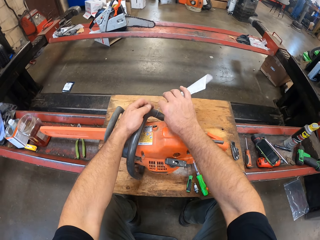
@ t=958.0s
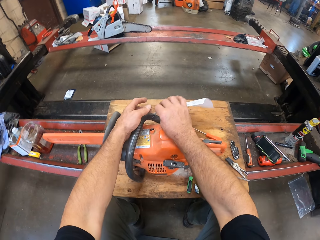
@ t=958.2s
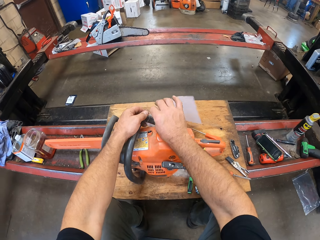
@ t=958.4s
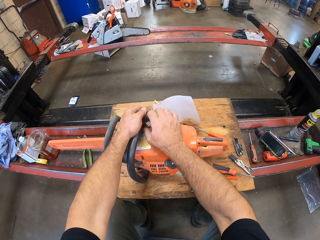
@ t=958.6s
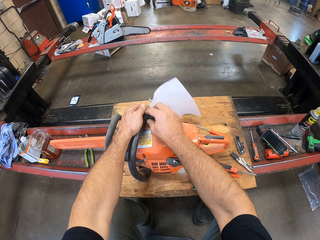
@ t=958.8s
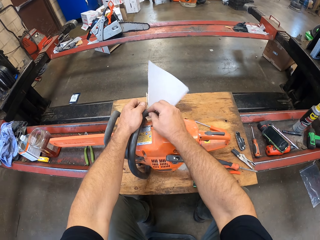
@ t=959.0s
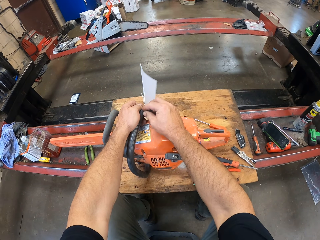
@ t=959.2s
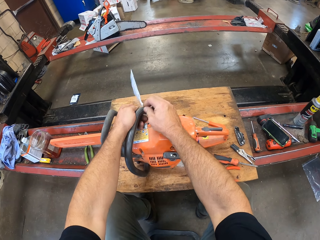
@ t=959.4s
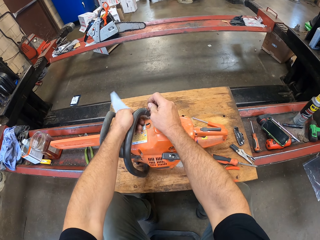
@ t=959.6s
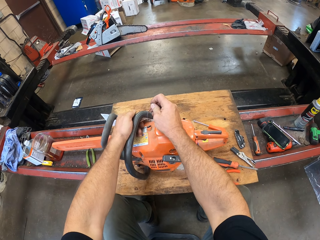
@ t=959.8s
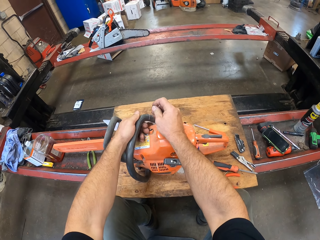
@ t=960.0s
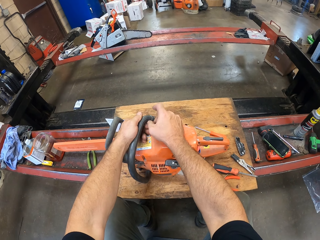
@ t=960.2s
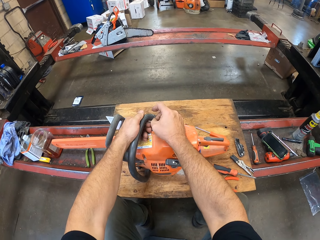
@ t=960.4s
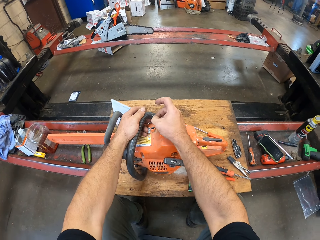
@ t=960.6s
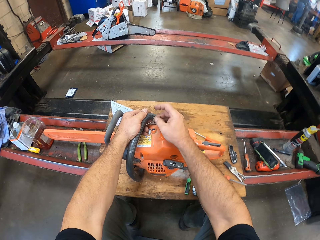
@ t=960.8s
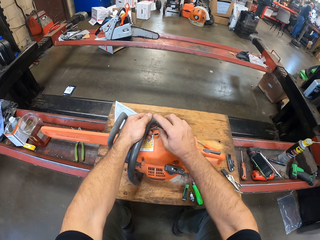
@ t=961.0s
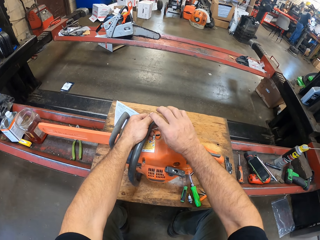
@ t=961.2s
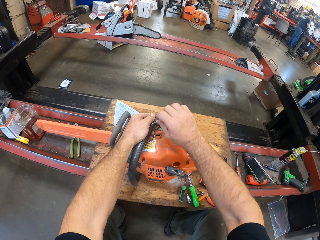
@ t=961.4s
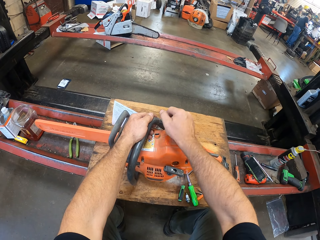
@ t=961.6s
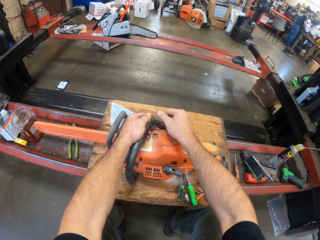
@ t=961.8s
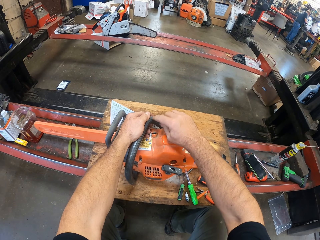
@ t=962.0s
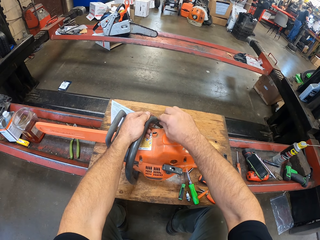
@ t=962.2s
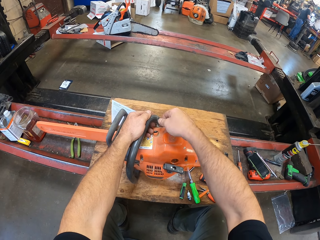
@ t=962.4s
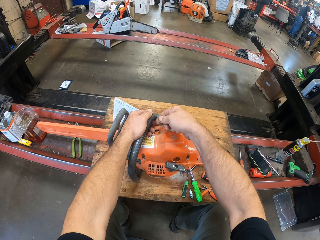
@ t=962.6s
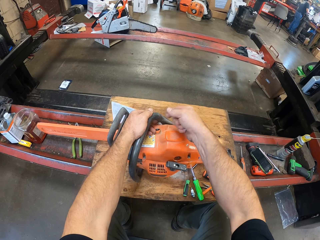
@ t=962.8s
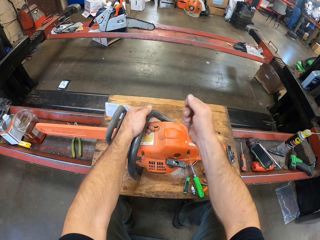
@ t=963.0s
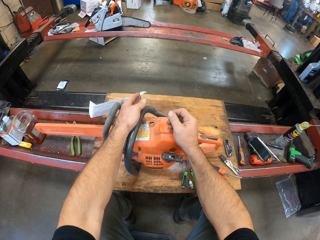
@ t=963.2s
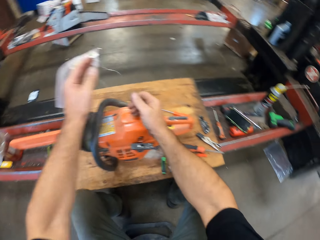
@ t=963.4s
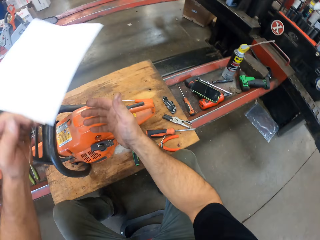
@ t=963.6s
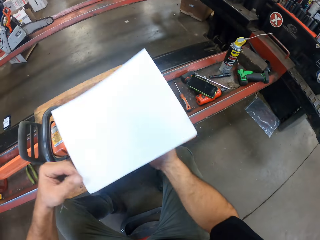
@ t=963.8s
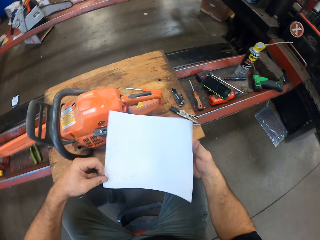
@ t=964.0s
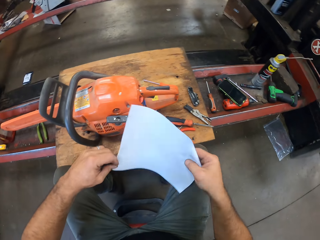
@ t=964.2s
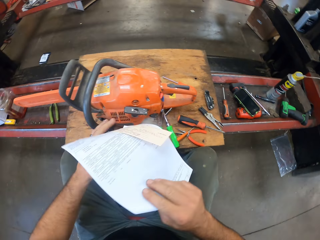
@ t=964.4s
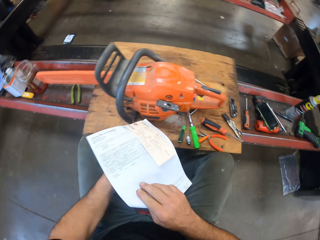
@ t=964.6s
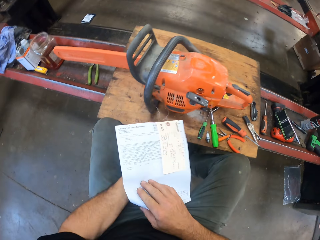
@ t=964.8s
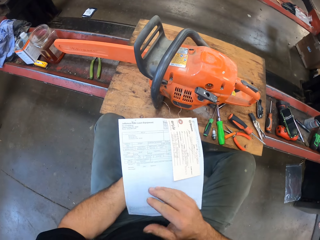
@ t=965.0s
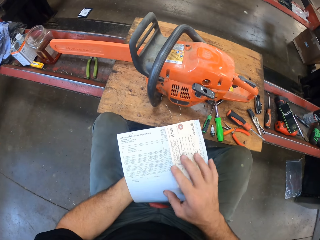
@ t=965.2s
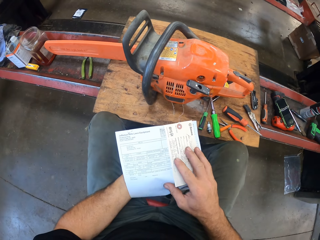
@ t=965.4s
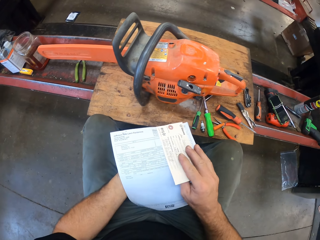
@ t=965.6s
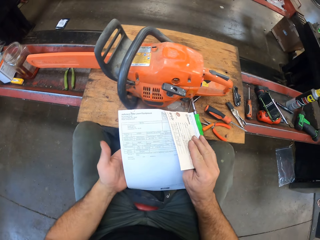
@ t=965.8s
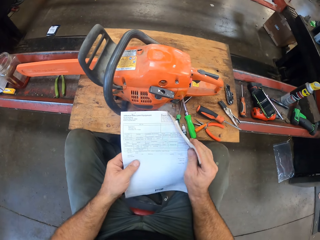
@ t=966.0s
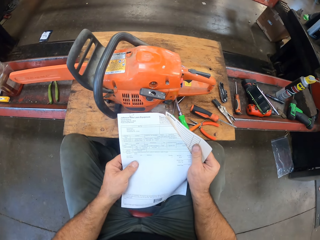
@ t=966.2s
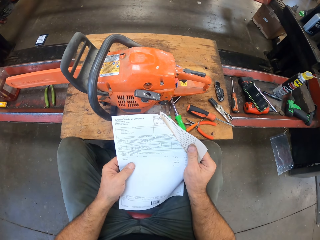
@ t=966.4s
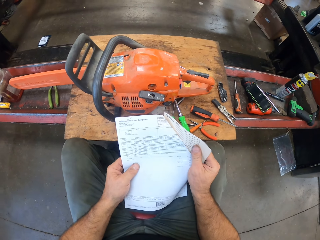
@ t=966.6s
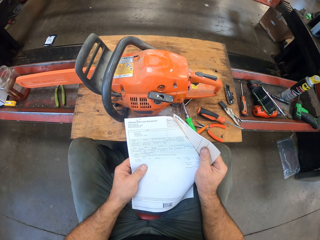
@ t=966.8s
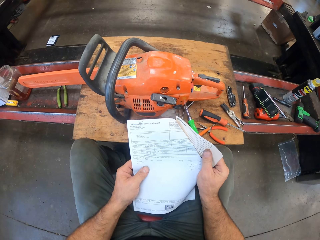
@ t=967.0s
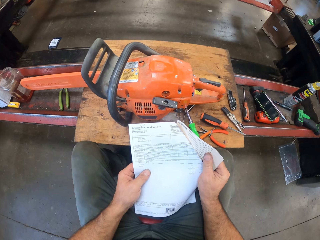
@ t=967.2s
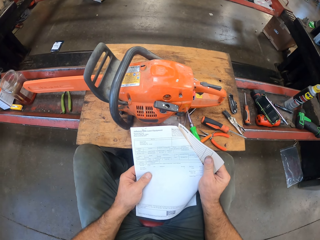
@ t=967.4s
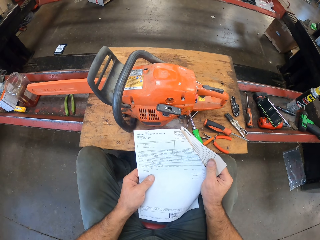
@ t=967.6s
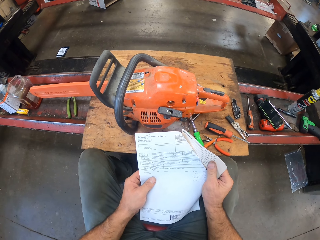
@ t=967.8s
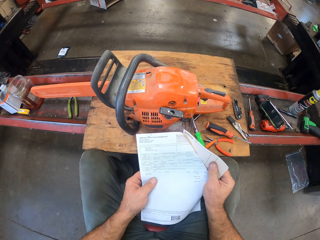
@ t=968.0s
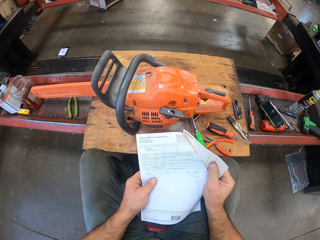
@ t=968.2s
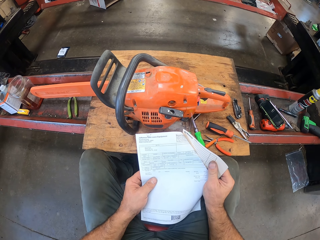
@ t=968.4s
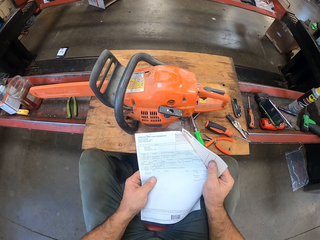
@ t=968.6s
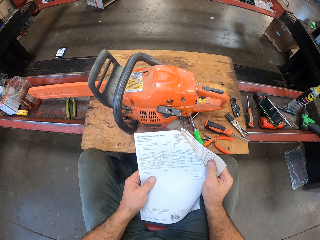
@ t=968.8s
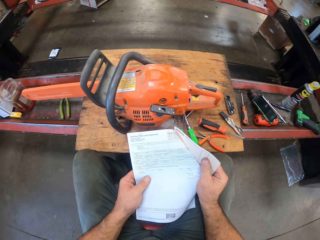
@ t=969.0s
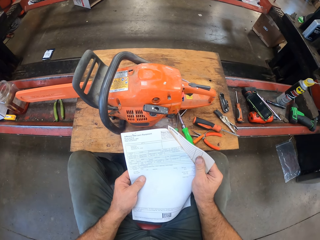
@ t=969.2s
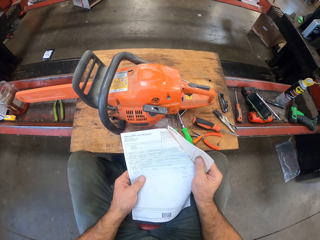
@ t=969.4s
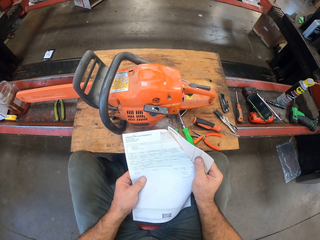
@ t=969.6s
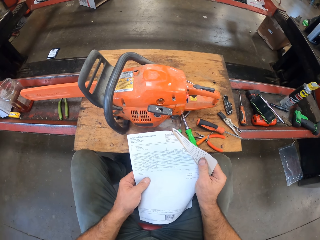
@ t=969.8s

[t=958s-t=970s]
The camera wearer holds the receipt or label on the power saw machine or chain saw. They remove the label on the chain saw machine. A colleague works on a desk in the workshop. The camera wearer unties the receipt on the power saw machine handle, removes the receipt on the power saw handle, and holds the receipt with both hands. They read from the label.

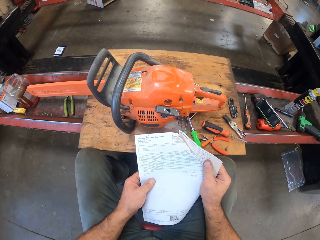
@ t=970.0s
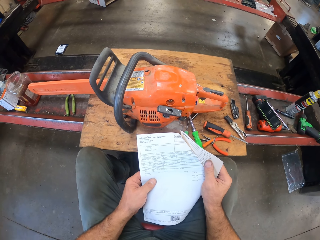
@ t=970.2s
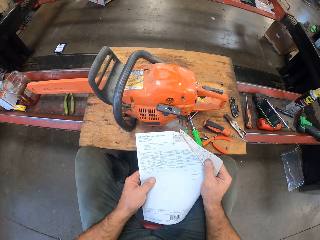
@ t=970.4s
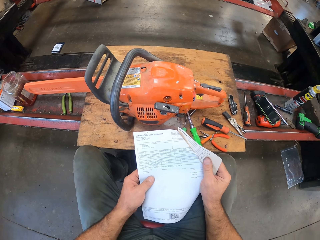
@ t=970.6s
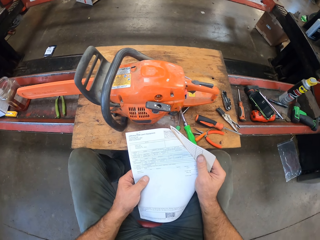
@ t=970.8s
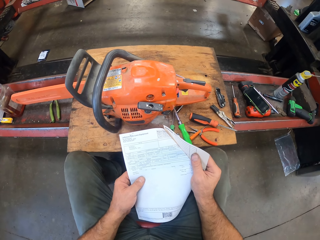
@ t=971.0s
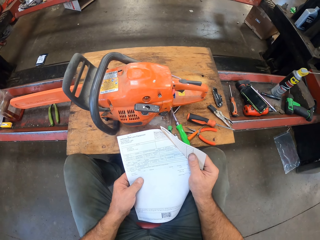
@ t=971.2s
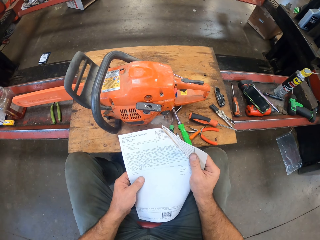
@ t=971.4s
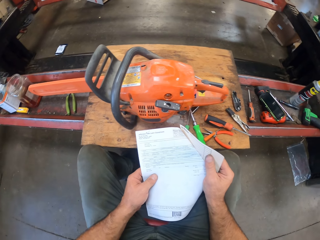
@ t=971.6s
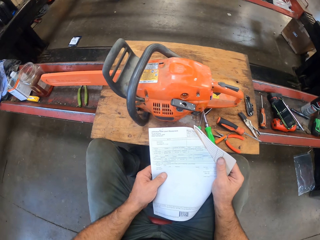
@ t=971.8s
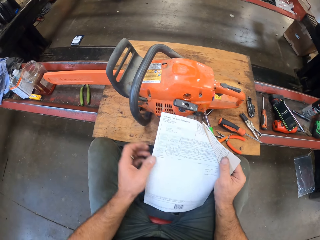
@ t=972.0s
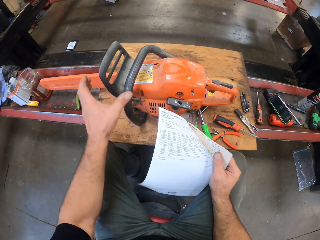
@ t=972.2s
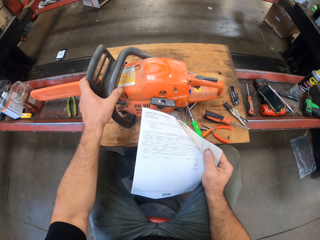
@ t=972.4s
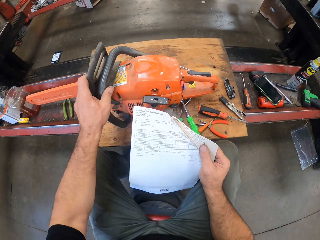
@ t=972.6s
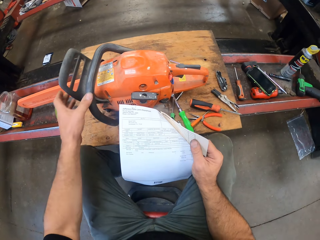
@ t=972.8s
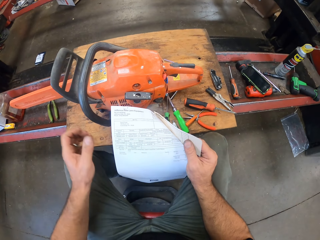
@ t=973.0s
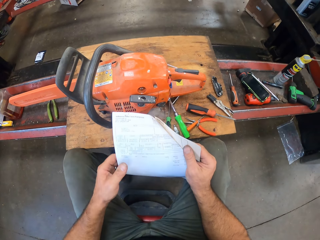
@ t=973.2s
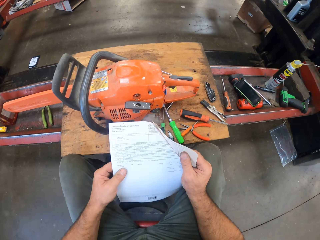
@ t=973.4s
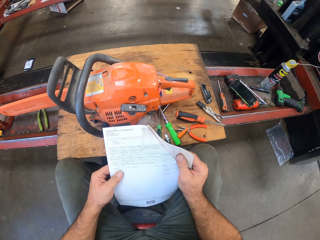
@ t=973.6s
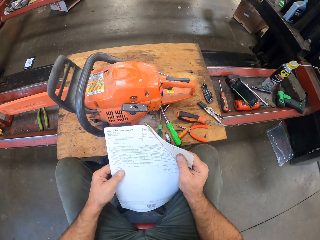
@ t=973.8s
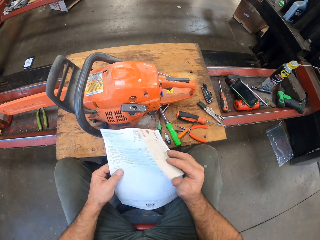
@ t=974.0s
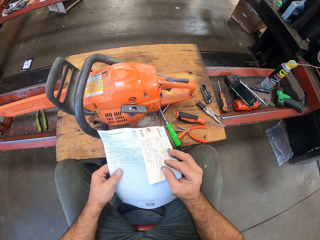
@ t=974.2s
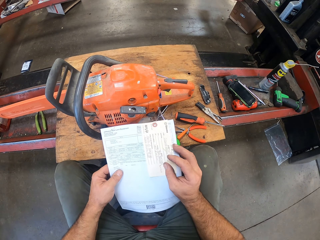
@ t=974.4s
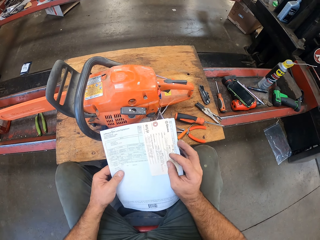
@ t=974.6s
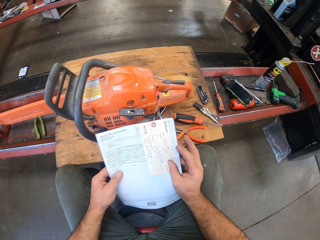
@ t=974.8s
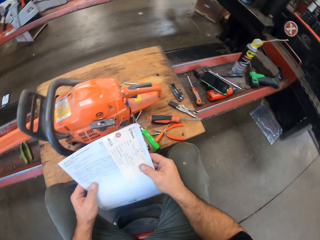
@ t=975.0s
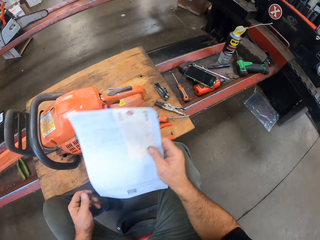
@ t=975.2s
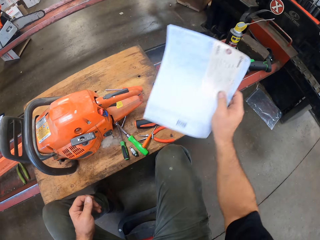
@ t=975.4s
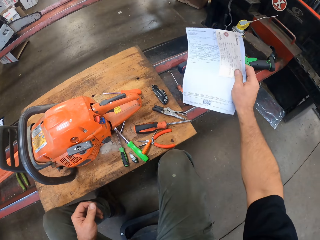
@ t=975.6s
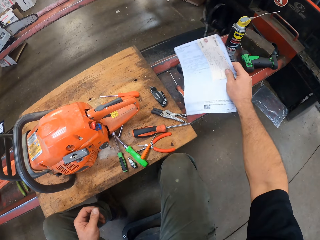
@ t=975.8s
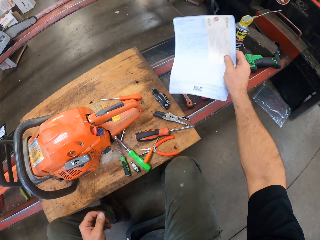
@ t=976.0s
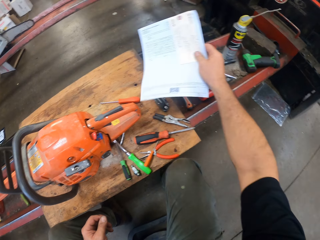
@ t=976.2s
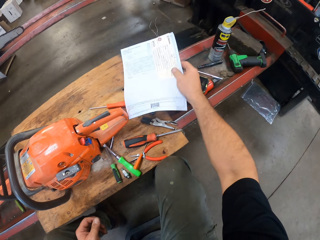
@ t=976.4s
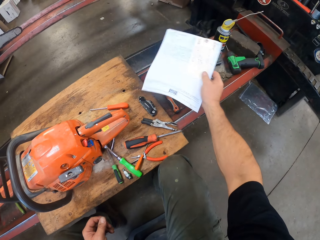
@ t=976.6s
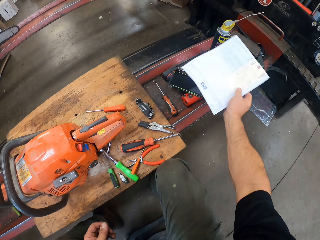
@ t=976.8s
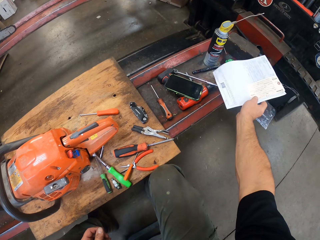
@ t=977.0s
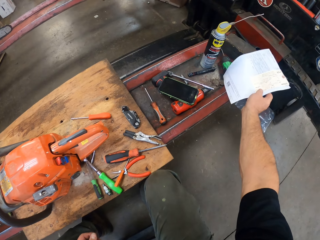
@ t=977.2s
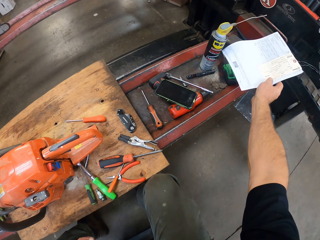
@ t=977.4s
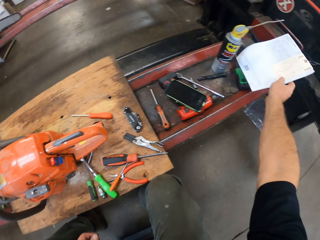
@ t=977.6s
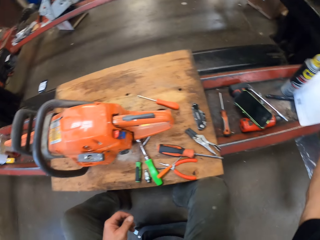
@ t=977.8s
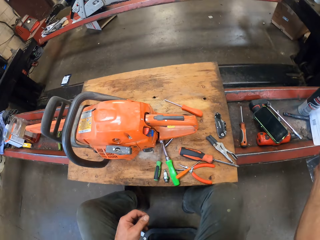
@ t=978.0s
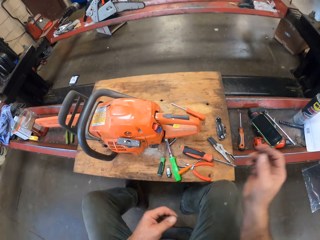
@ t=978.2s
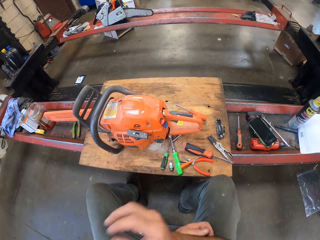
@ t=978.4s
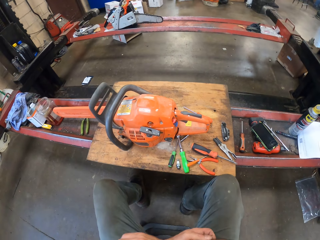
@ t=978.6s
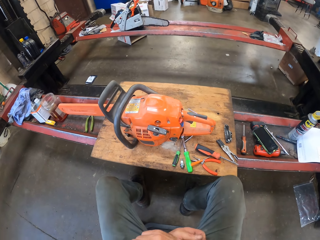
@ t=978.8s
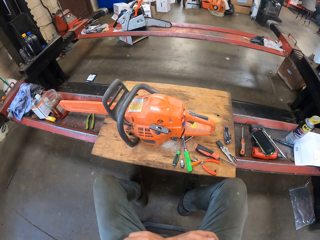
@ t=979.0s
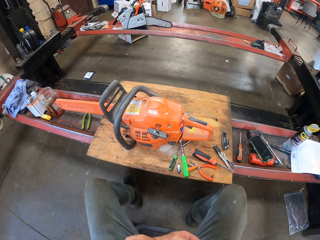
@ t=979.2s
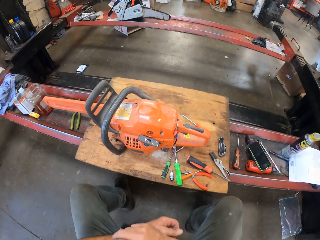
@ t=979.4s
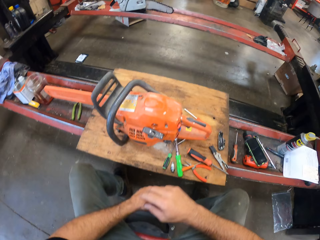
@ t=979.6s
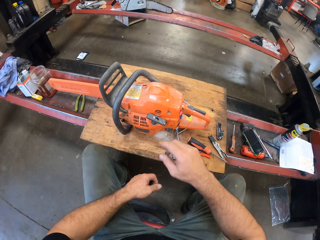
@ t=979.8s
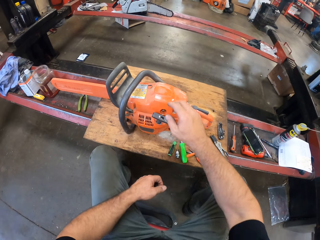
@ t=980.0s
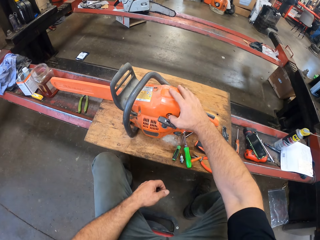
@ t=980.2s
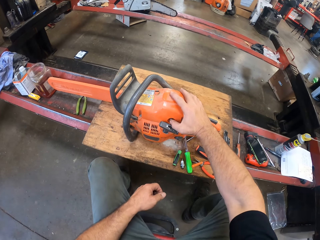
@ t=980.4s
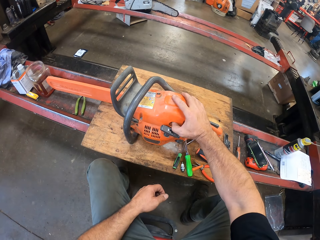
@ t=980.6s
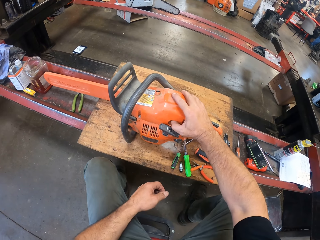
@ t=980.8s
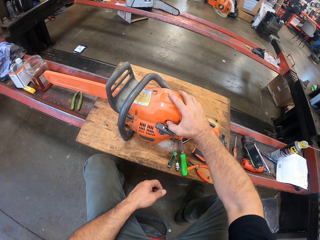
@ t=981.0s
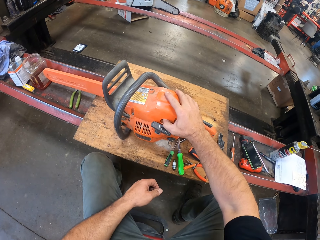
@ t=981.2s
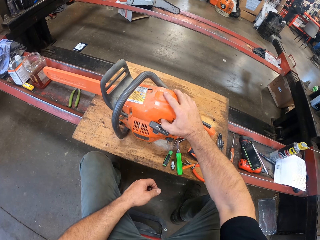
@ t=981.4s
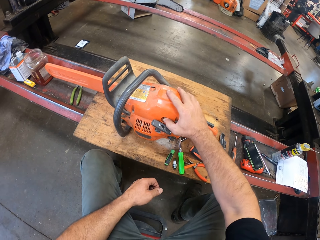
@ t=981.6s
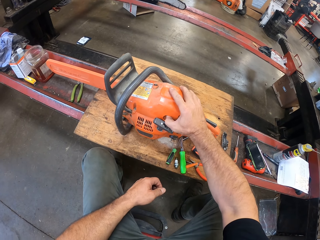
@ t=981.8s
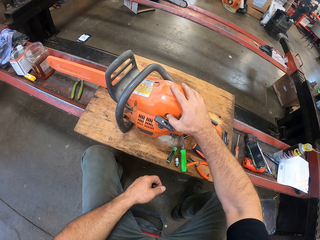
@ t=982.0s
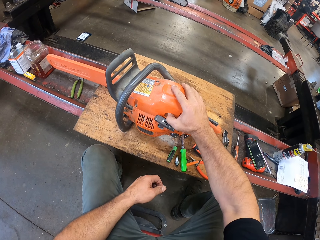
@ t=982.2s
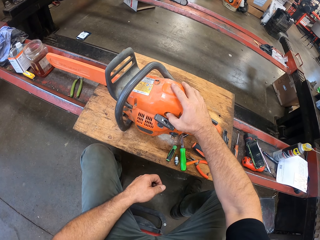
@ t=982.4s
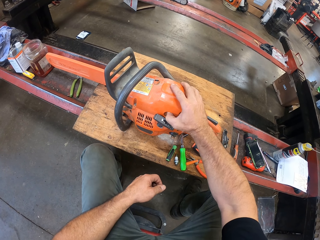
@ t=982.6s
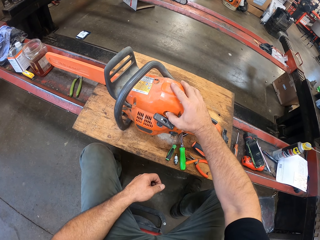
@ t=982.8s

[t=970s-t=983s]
The camera wearer holds the power saw machine. He pulls the hand guard with his left hand. He holds the receipt with both hands. He places the label on the hydraulic lift. He puts the receipt on the bench. He holds the power saw machine. He presses the choke of the chain saw machine.
